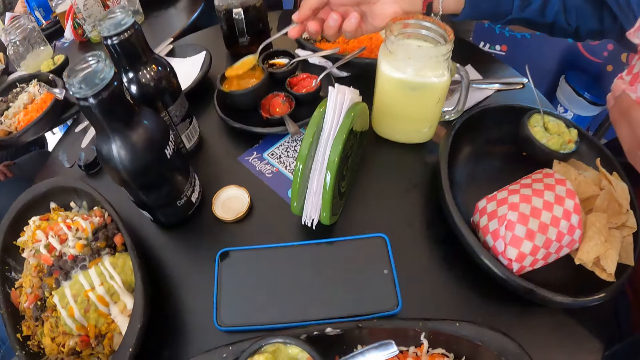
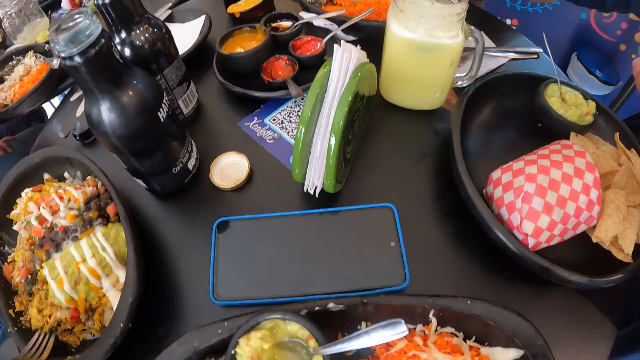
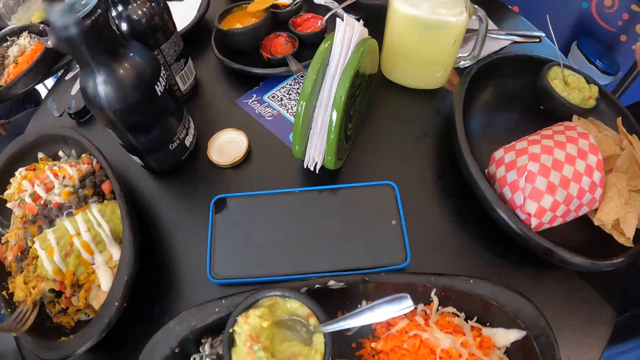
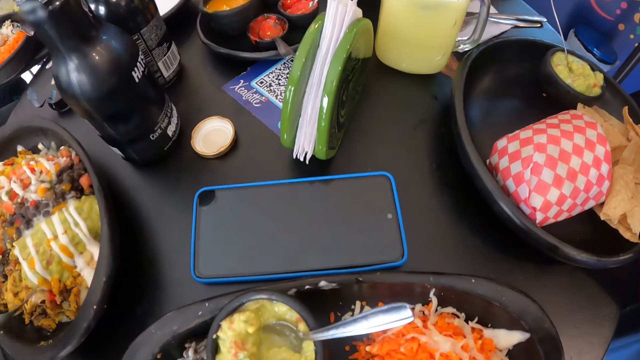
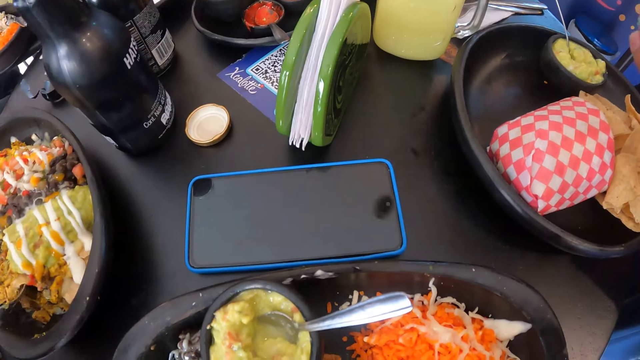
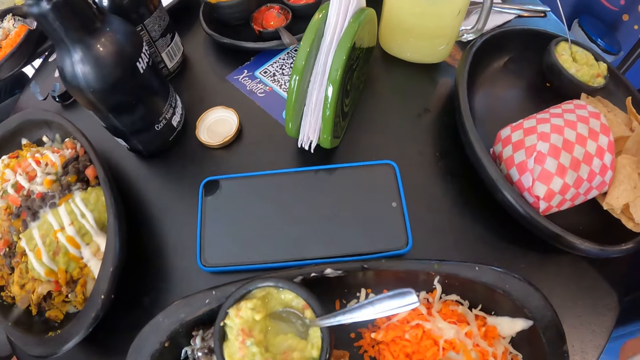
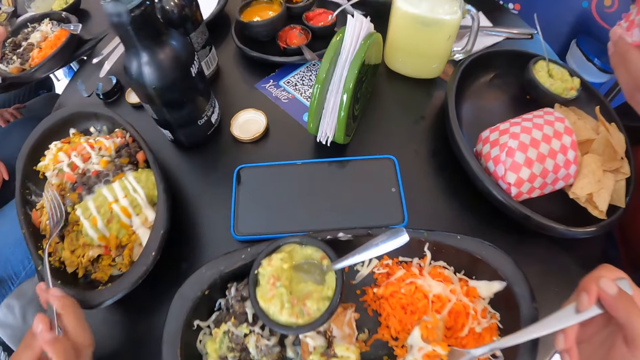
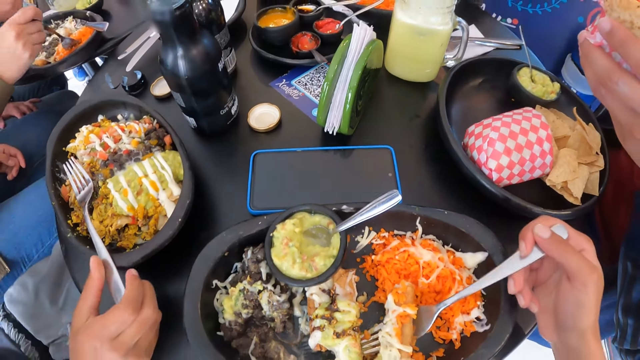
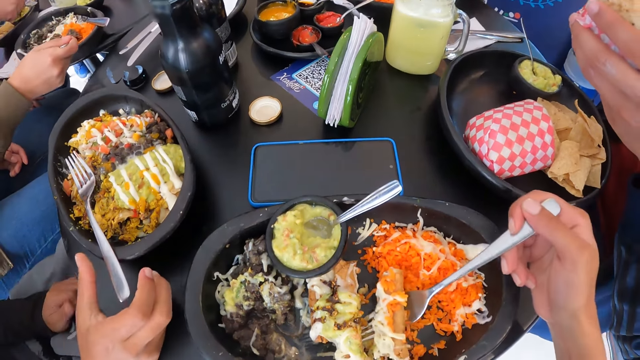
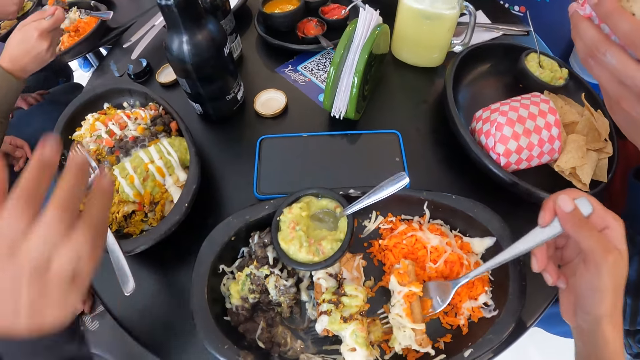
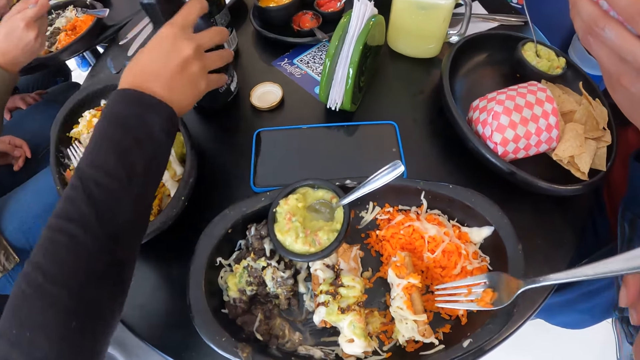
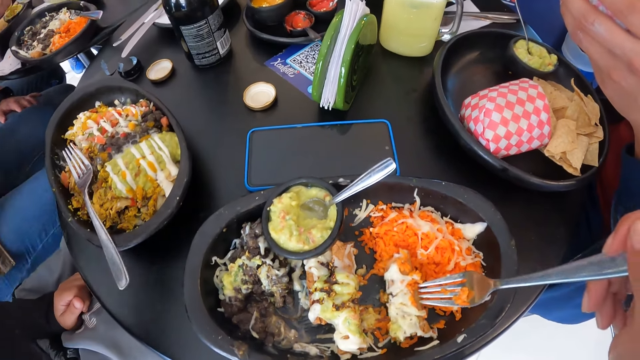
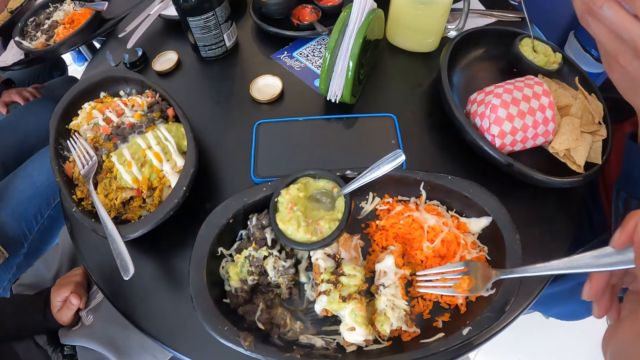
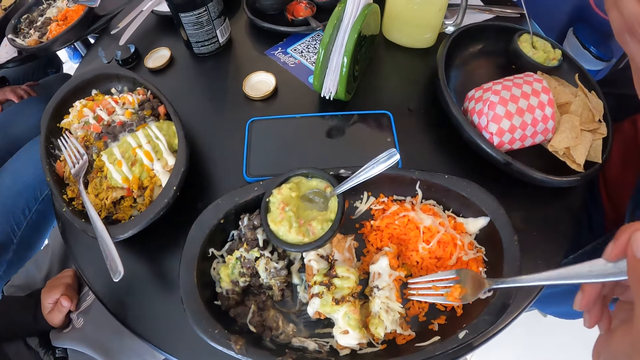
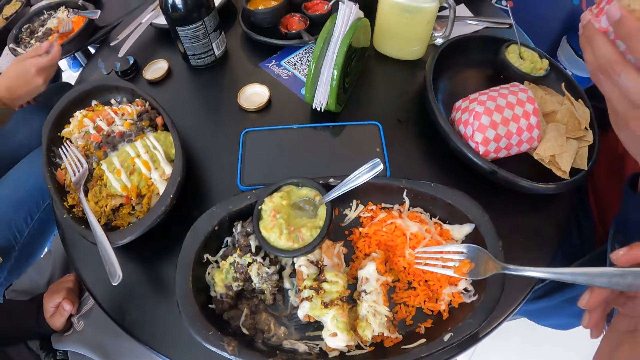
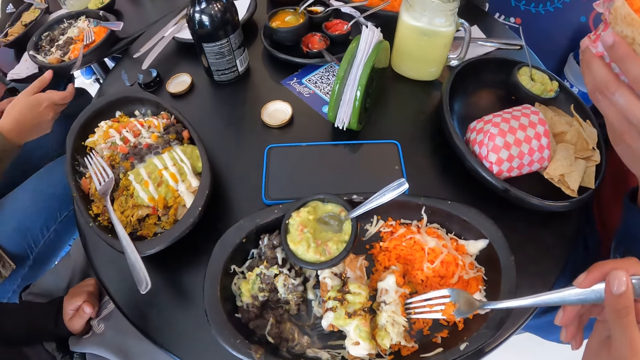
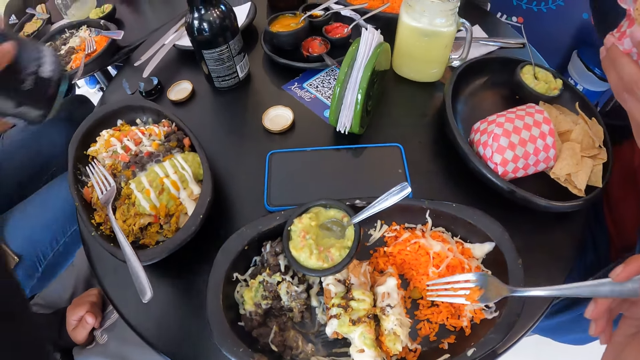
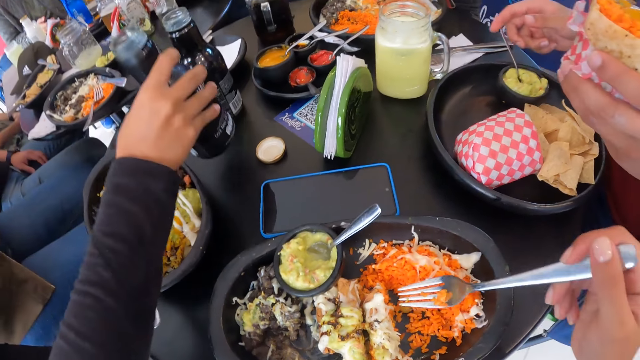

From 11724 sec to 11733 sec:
A man scoops sauce from a sauce plate on the table with the spoon in his right hand. A woman drops the fork in her right hand in the plate on the table. The woman picks up the bottle on the table with her right hand. The man drops the spoon in his right hand in the sauce plate on the table. The camera wearer uses a fork.

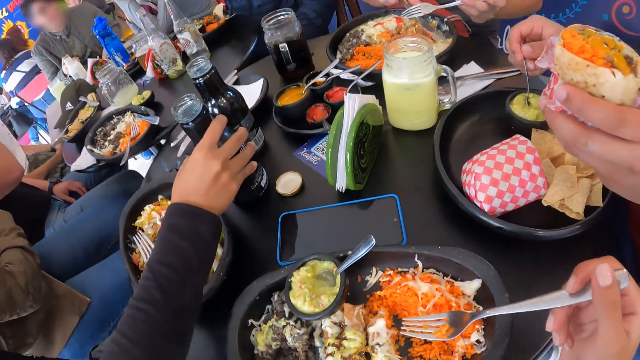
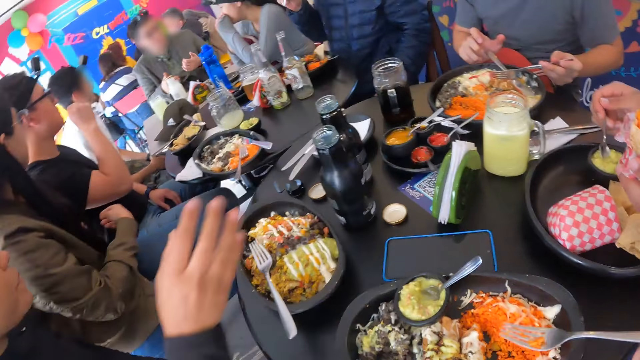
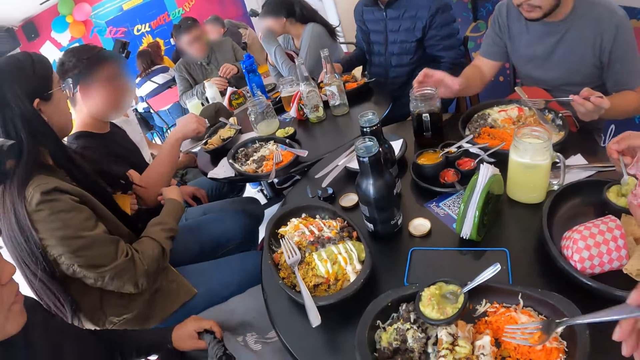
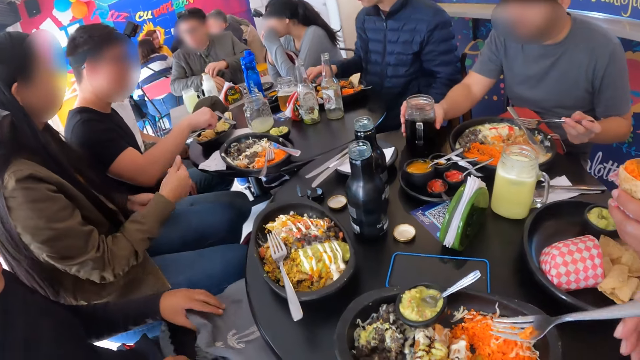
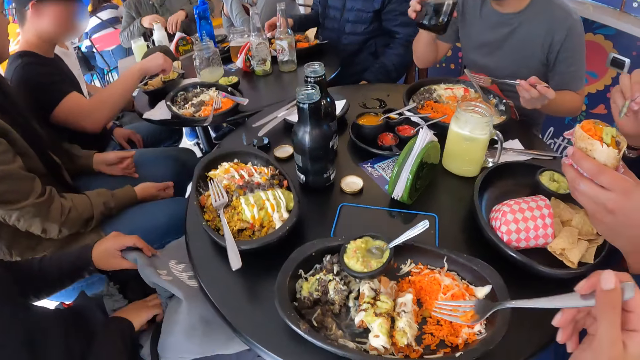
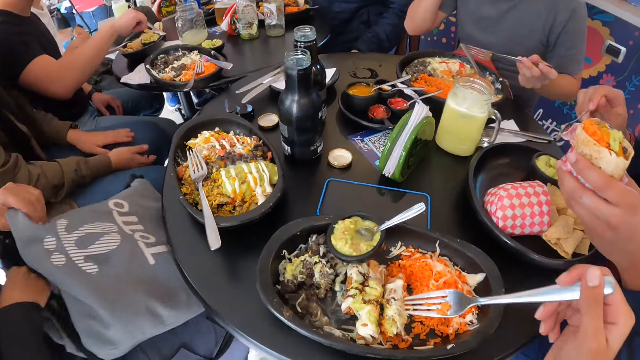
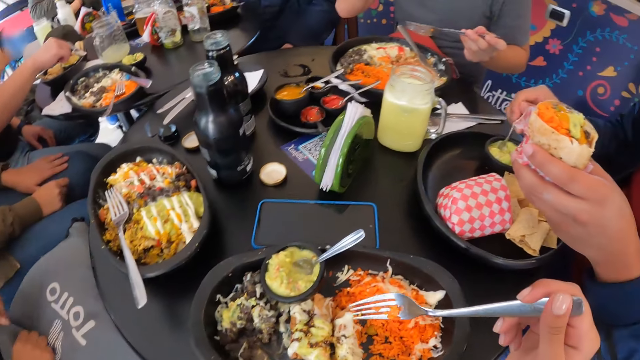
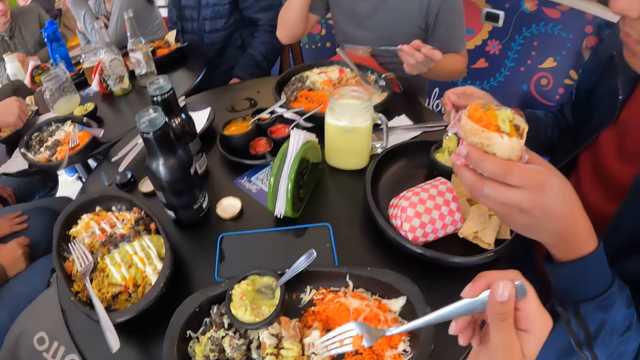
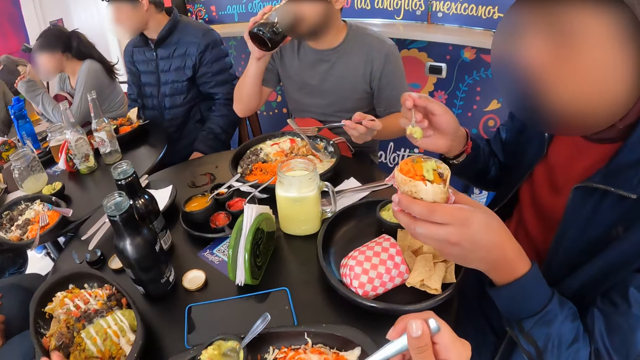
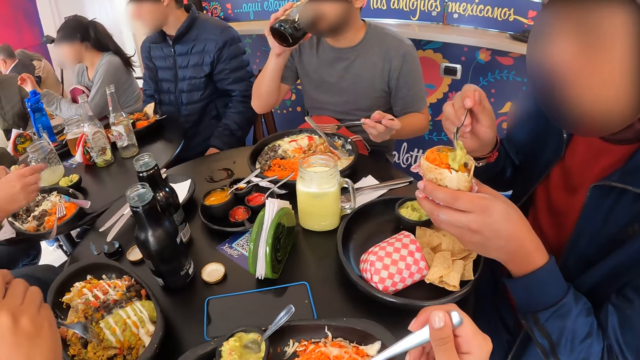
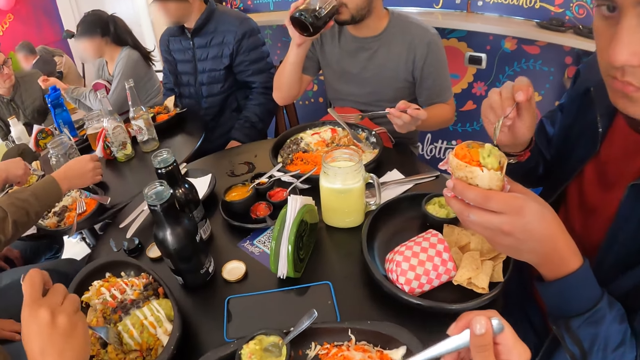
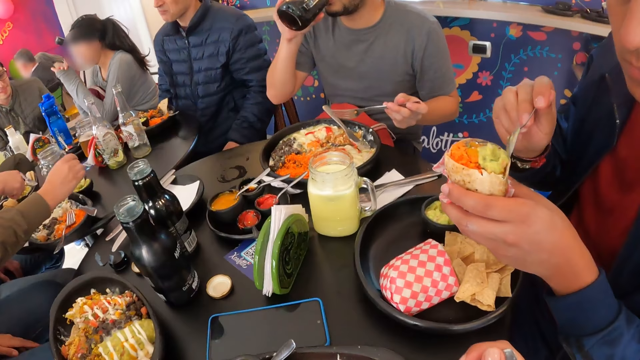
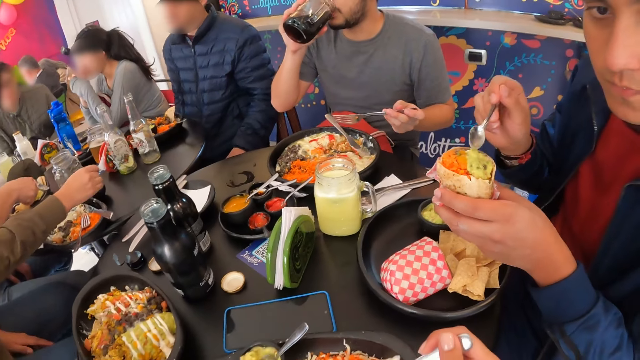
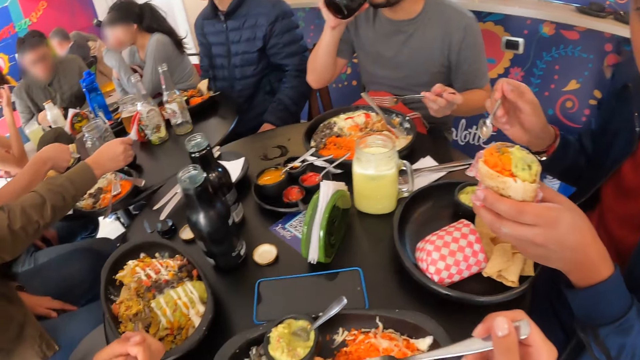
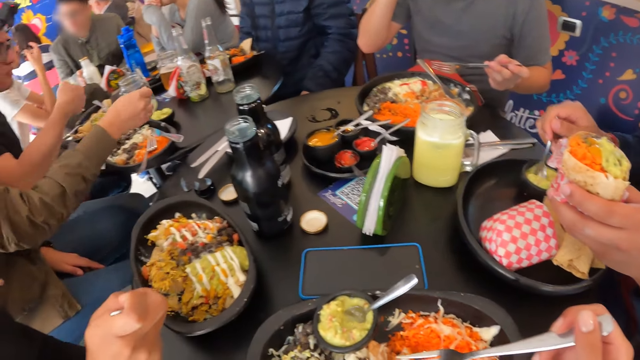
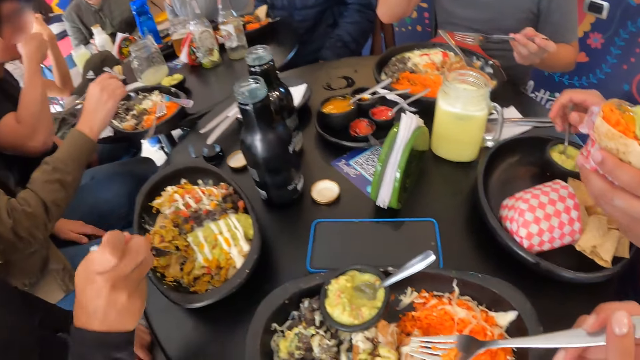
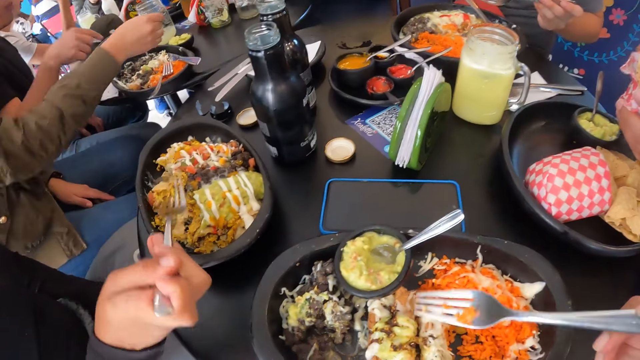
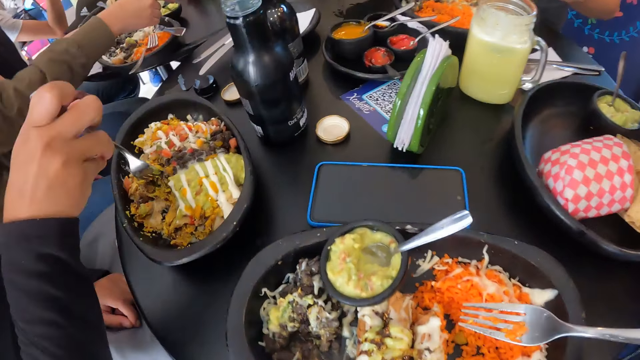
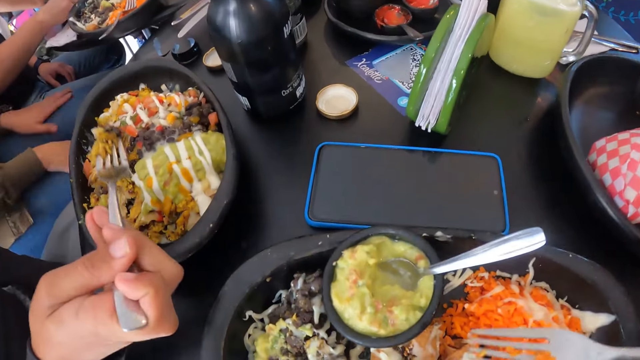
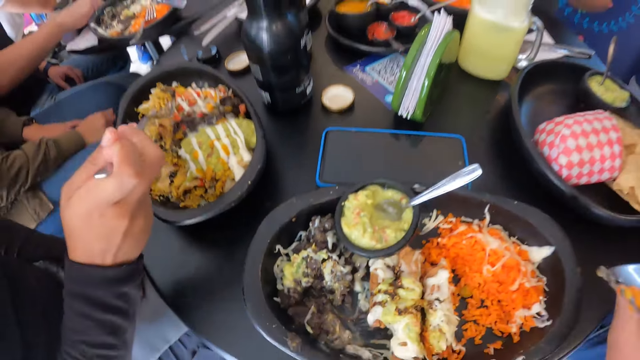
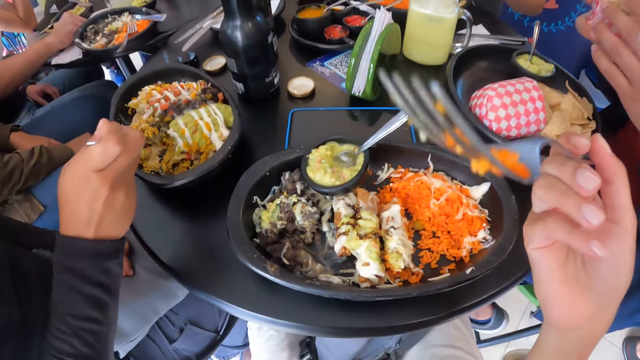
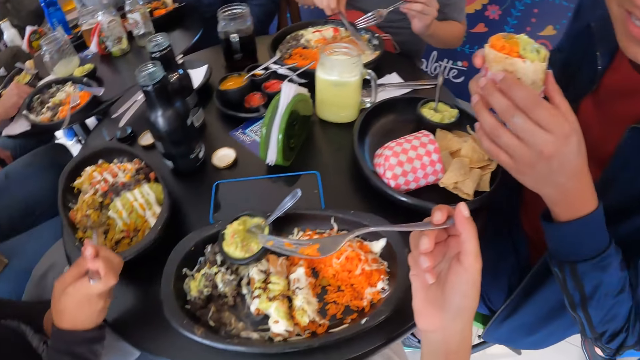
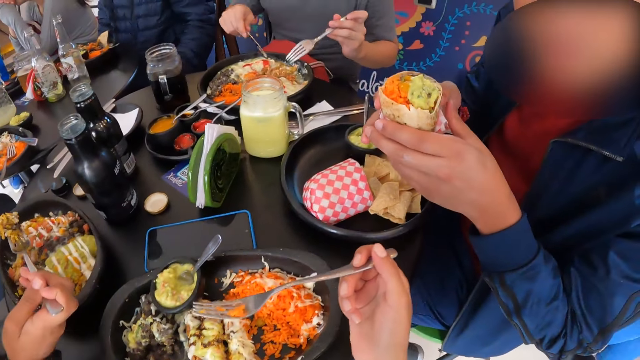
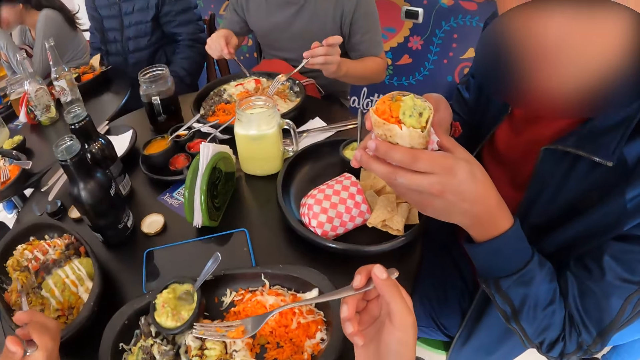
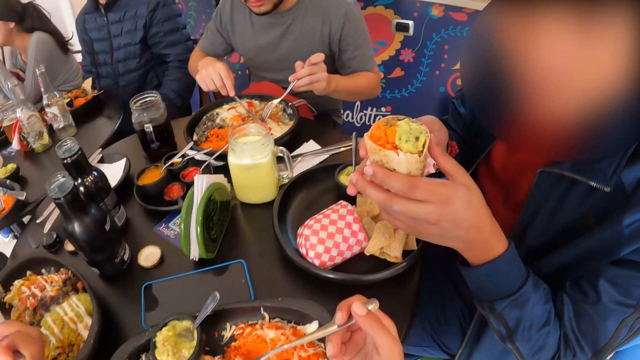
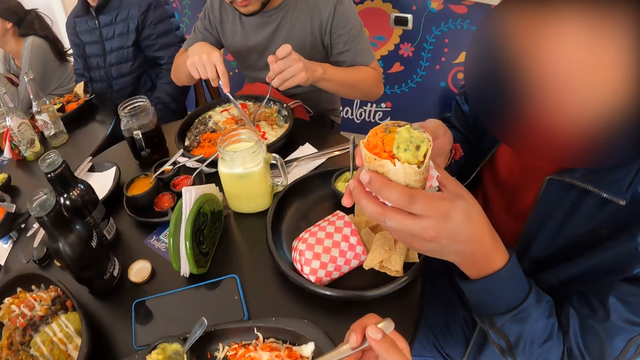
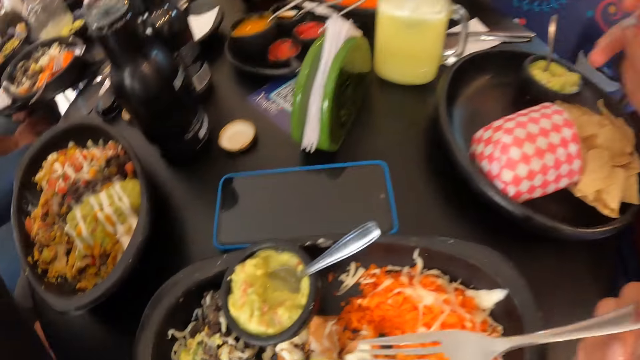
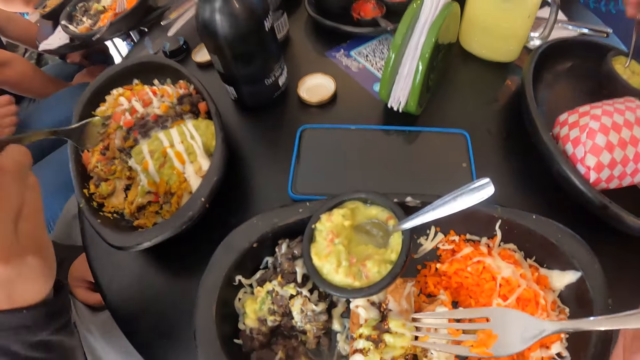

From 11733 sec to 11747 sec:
A woman drops the bottle in her right hand on the table. A man picks up the spoon in a sauce plate in the tray on the table with his right hand. Another man drops the knife in his right hand in the plate on the table. The first man scoops sauce from the sauce plate in the tray with the spoon in his right hand. The woman touches her bag with both hands. The other man picks up the cup on the table with his right hand. The first man puts the sauce in the spoon in his right hand on the food in his left hand. The camera wearer looks around the place. The other man drinks from the cup in his right hand. The first man scoops sauce from the sauce plate in the tray with the spoon in his right hand. The woman picks up the fork in the plate with her right hand. The first man puts the sauce in the spoon in his right hand on the food in his left hand. The first man drops the spoon in his right hand in the sauce plate in the tray on the table. The first man holds the food with both hands. The other man eats the food in the plate with the fork and spoon in his hands. The woman eats food from the plate with the fork in her right hand.
